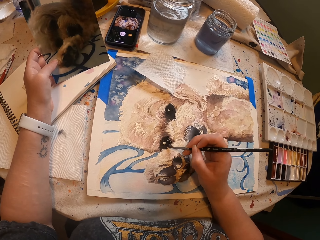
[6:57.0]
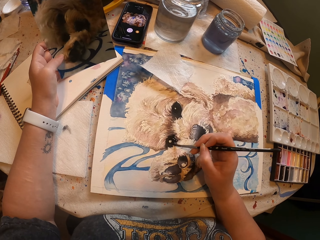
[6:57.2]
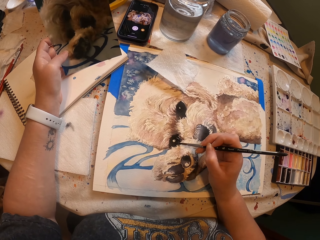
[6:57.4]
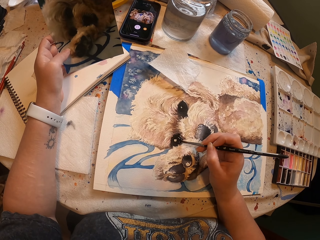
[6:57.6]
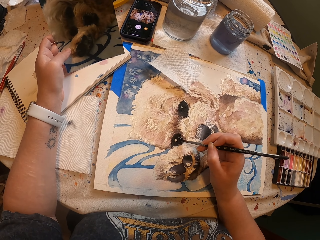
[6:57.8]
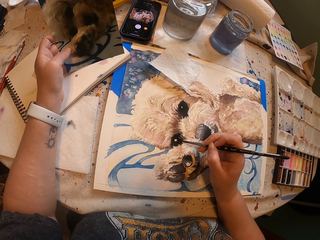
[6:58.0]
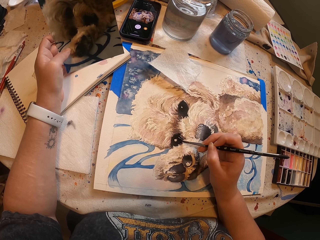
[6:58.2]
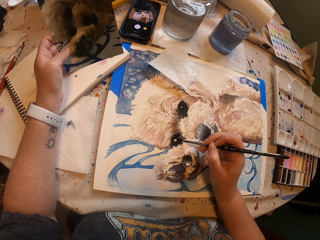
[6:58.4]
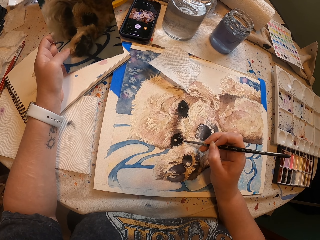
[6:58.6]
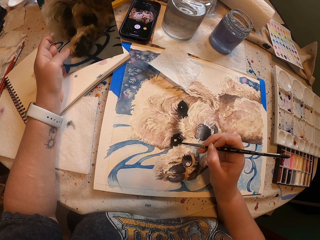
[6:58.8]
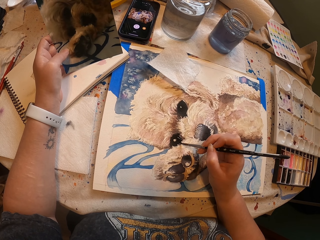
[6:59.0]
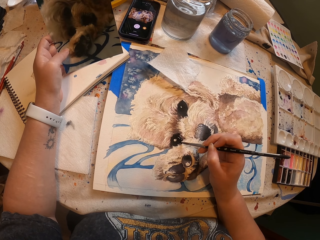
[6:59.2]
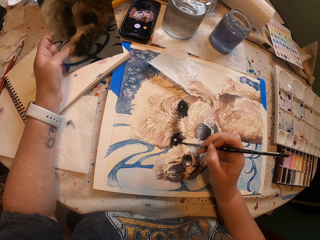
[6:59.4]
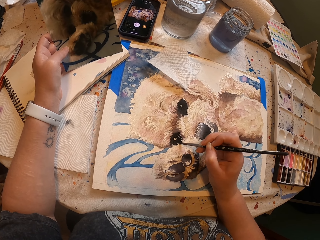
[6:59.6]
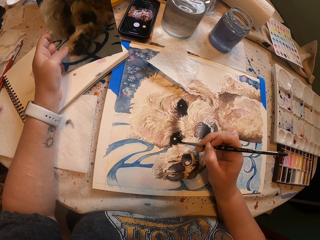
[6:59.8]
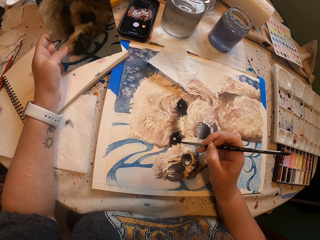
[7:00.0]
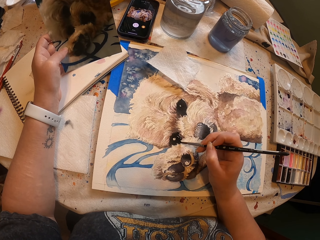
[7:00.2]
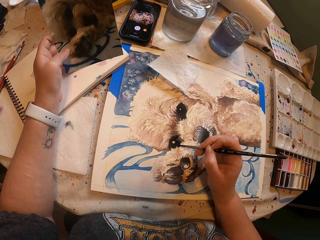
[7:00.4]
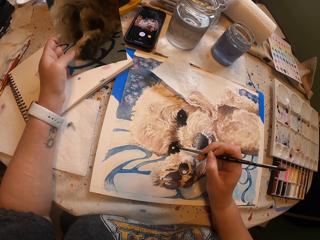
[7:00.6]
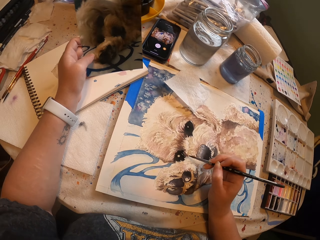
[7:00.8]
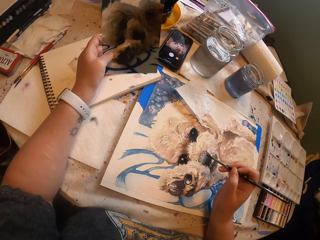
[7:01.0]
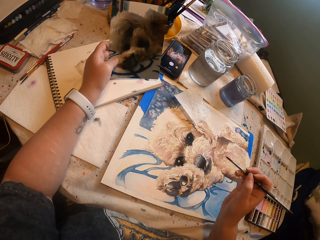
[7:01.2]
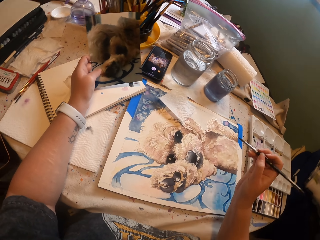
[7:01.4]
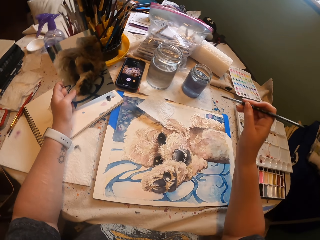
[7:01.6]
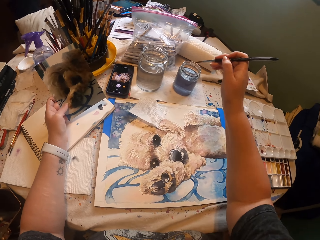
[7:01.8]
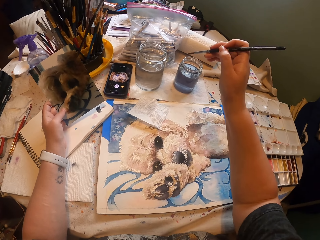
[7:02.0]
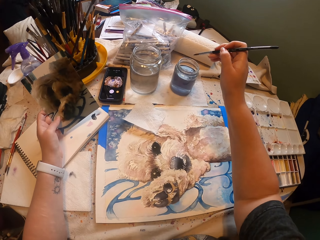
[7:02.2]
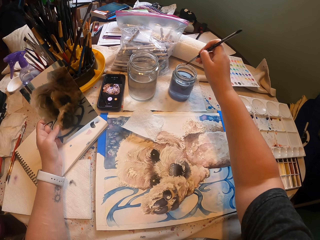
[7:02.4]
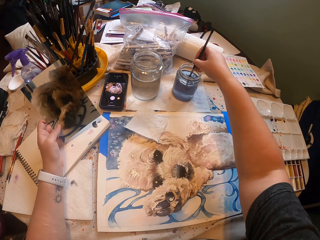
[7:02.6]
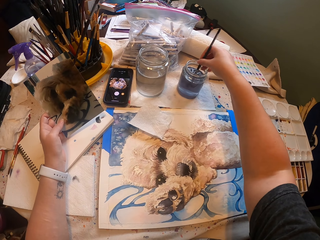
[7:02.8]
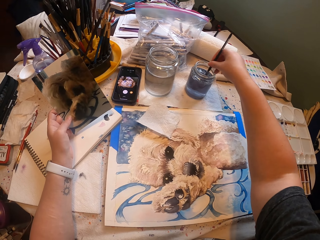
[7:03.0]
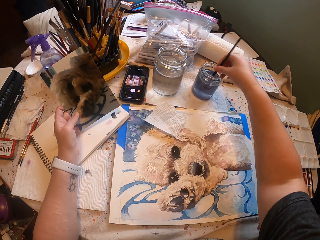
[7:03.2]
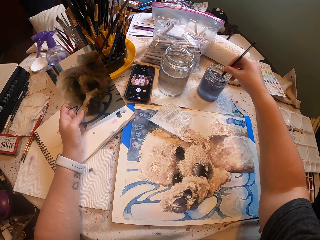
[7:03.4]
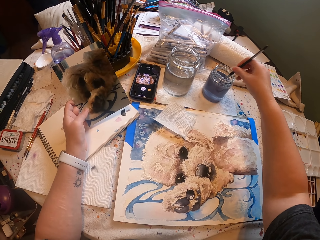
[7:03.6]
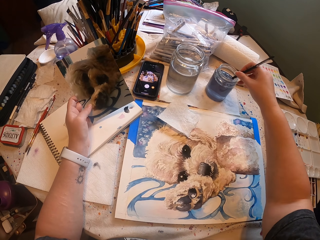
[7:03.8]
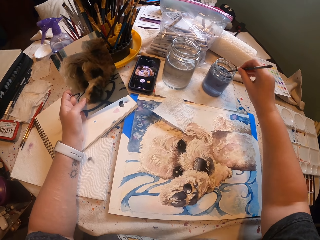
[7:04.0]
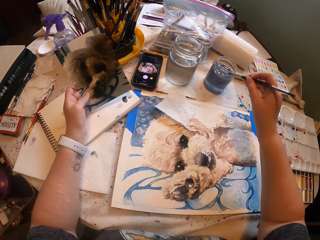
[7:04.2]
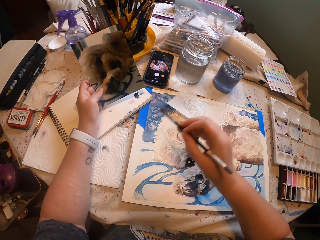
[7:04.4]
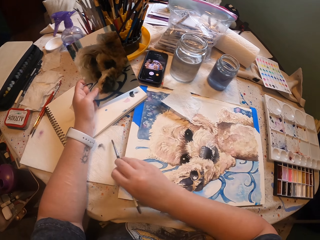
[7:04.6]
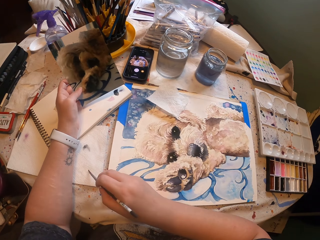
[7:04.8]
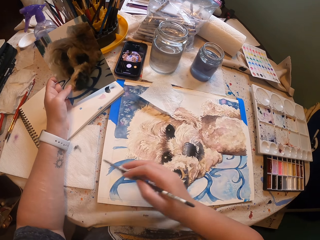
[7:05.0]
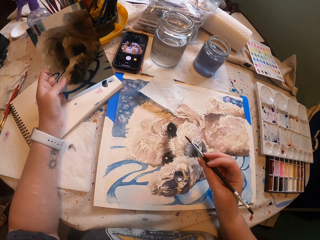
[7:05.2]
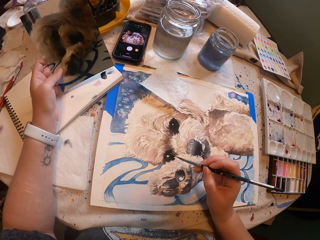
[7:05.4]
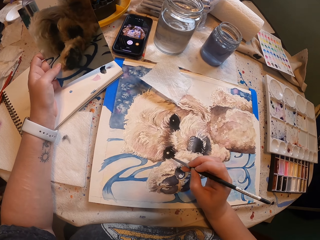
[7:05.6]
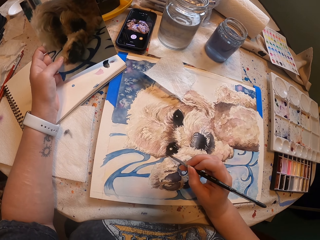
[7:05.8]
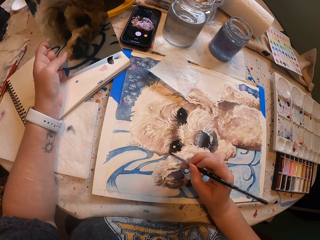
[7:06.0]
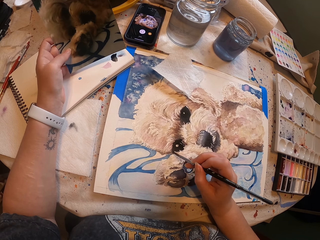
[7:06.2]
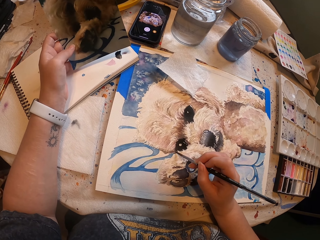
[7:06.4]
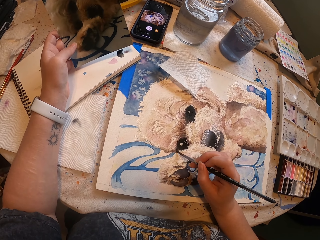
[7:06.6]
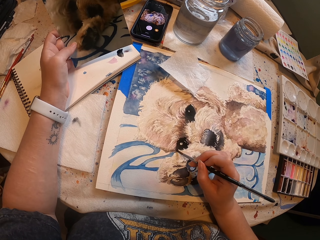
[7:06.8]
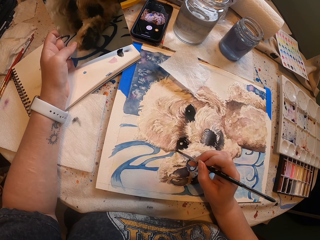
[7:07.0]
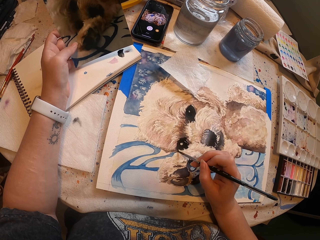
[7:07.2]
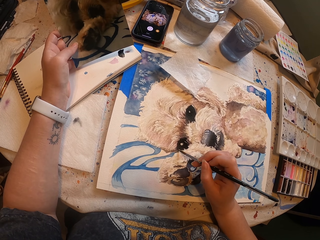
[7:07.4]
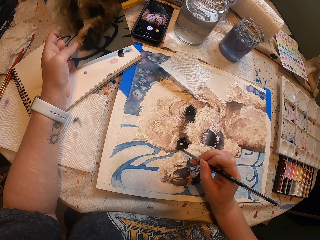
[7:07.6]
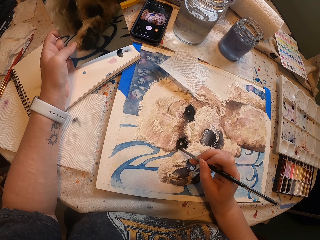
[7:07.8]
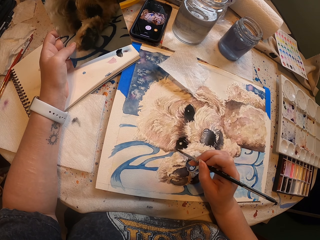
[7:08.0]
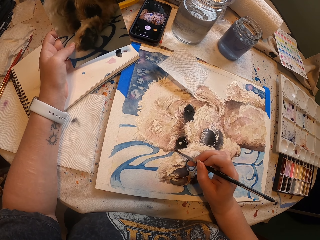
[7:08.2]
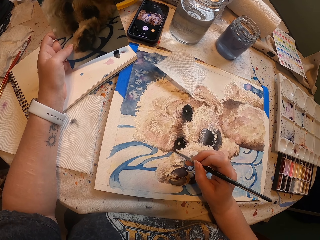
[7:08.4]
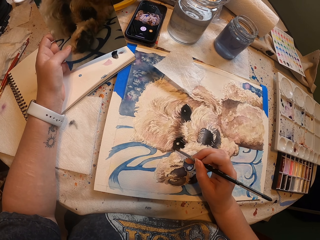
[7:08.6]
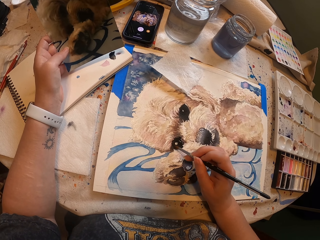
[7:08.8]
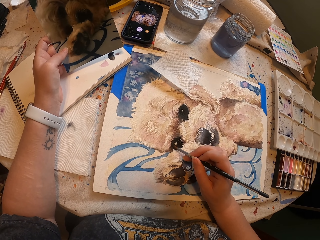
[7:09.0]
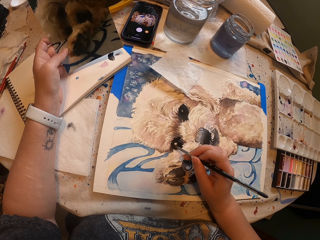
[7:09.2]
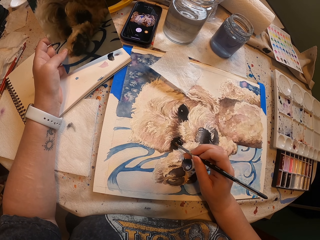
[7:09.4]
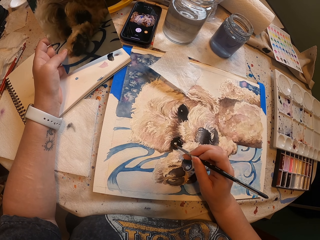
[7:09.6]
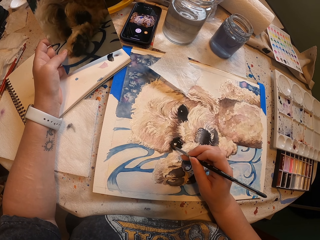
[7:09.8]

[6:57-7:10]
The camera wearer dips the paint brush inside the paints jar. They wipe the paint brush on the tissue paper. They paint the picture with the paint brush on the painting board.

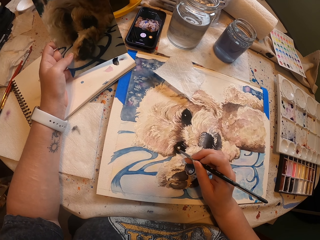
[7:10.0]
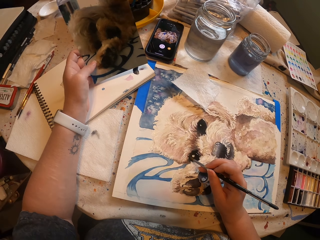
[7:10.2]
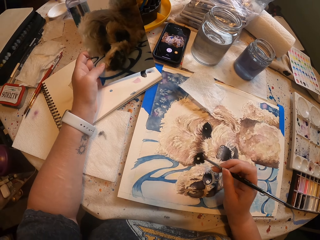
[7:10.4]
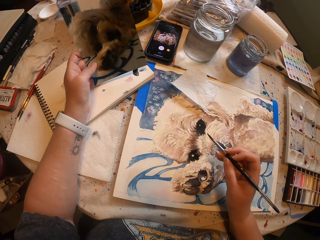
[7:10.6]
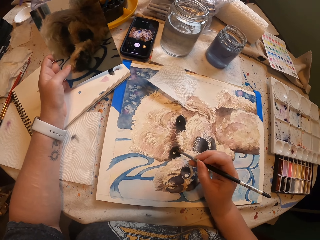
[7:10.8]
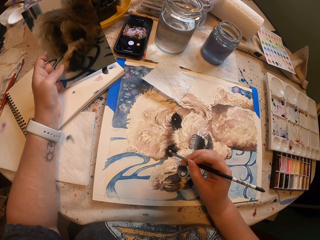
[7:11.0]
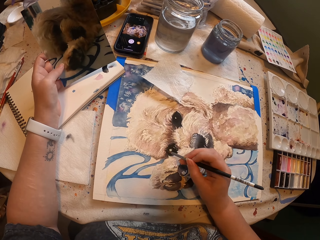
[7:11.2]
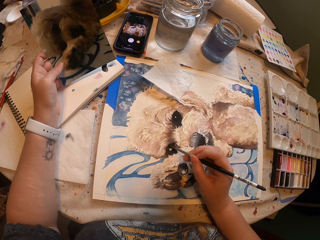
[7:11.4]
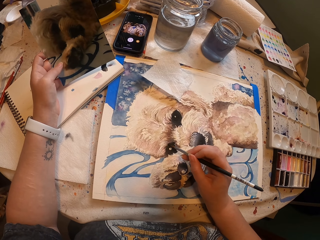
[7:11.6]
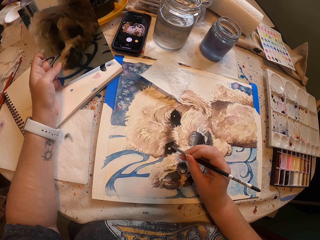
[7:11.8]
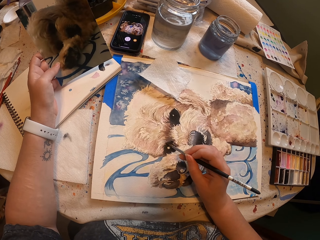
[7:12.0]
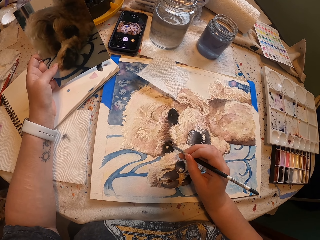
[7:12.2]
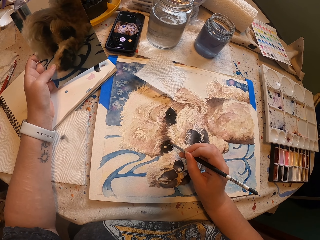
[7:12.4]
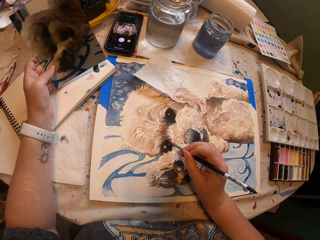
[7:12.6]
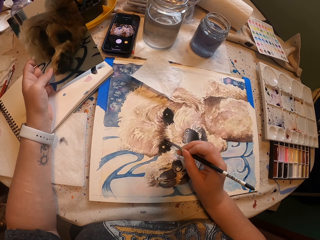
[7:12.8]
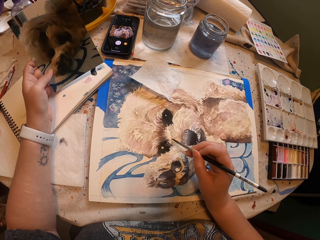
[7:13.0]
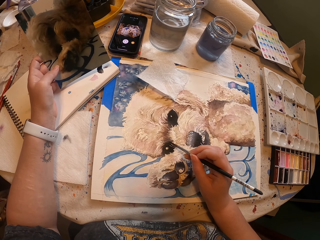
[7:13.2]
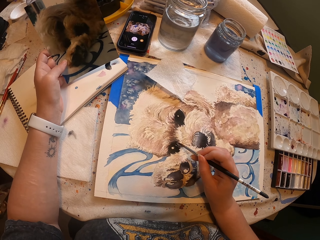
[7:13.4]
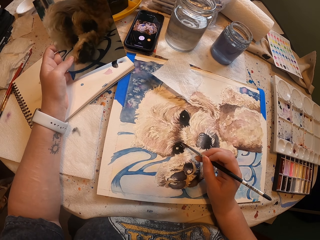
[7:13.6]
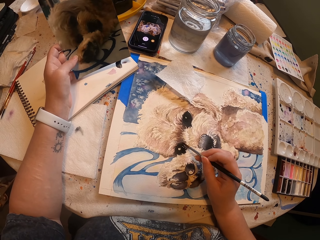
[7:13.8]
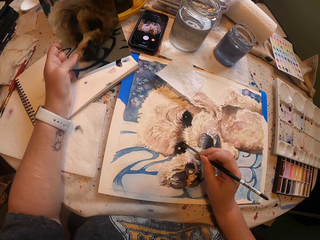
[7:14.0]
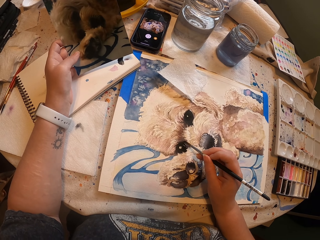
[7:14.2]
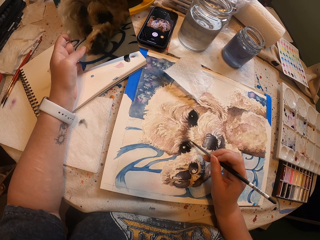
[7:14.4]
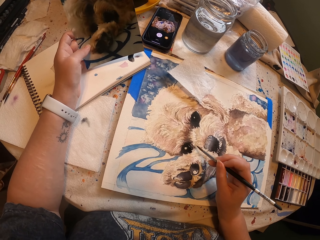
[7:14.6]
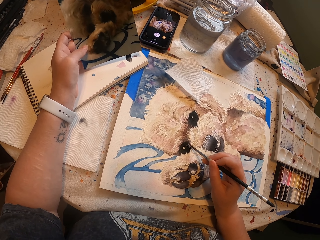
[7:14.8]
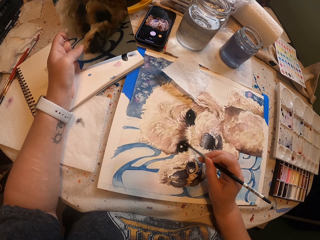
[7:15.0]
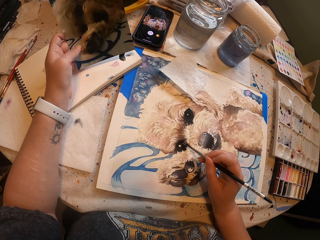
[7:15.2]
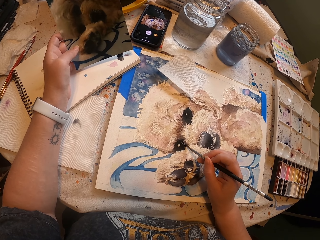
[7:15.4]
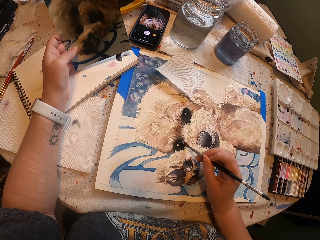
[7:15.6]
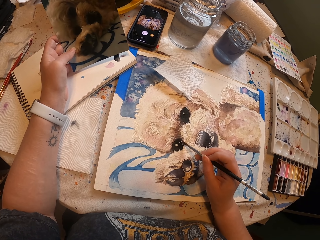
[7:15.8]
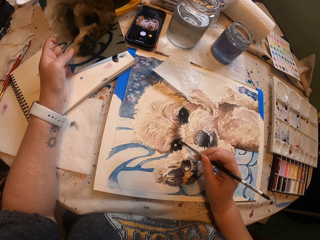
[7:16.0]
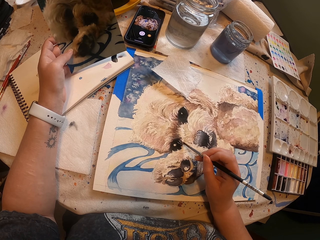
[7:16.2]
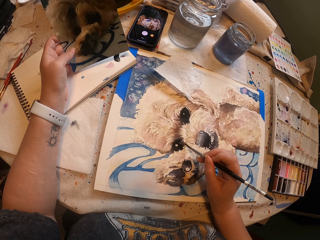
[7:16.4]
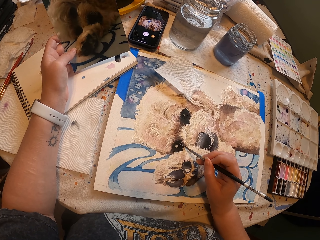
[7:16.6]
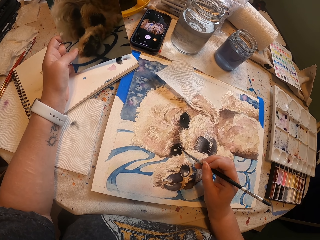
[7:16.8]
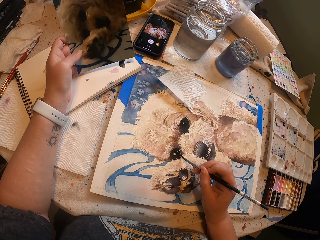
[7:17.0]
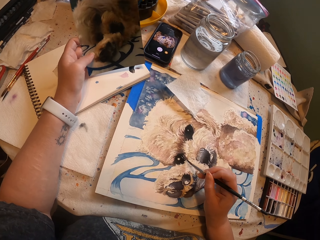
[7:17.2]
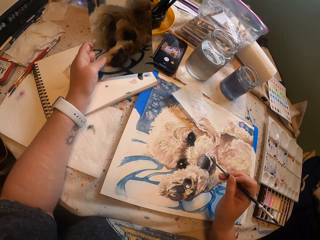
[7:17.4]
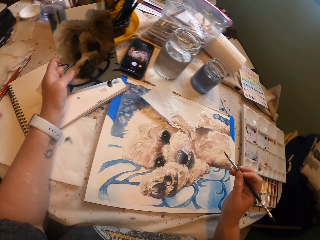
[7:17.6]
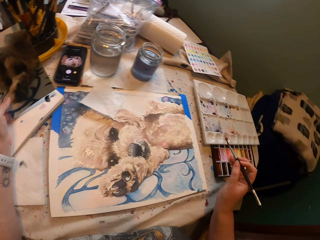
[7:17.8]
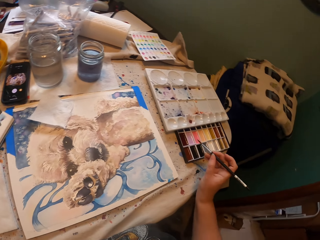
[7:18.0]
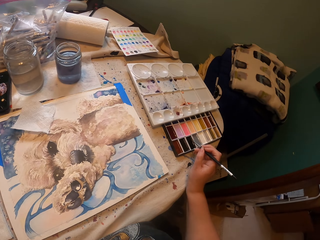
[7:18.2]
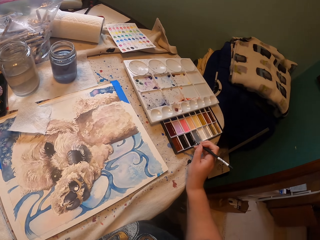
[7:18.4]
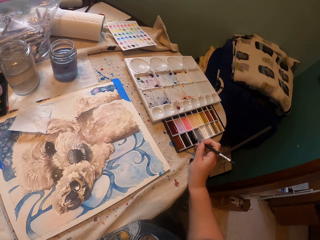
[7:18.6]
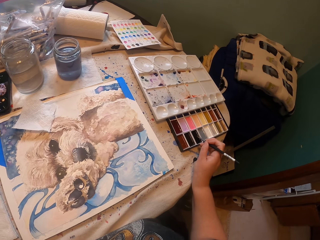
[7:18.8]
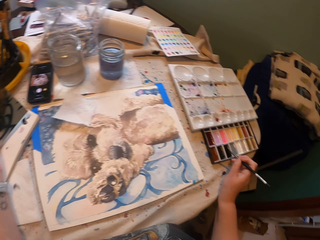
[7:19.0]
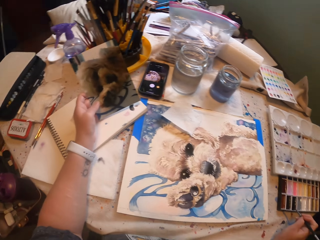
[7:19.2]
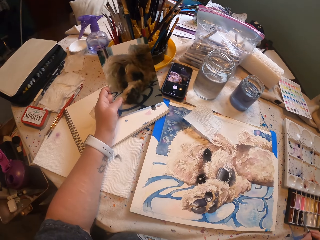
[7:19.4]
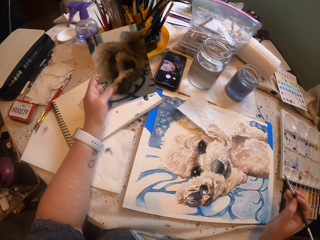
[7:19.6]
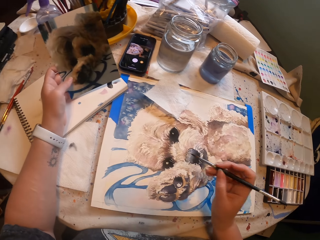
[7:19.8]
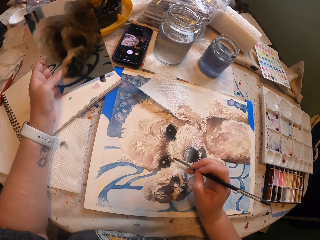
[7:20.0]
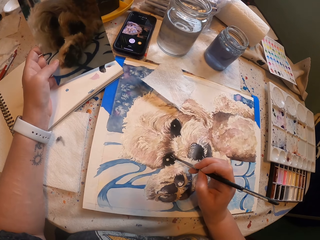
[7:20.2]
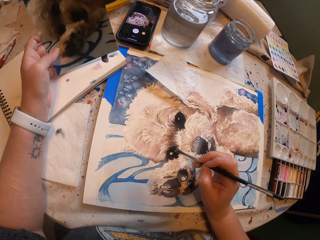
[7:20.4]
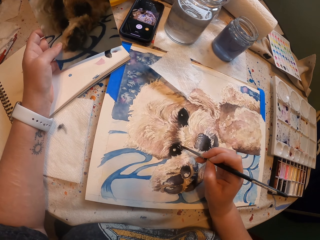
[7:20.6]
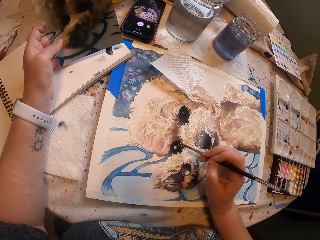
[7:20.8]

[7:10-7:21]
The camera wearer paints a portrait using a paintbrush. They paint a portrait using the paintbrush again. They dip the paintbrush in the palette. They paint the picture with the paint brush on the painting board.
